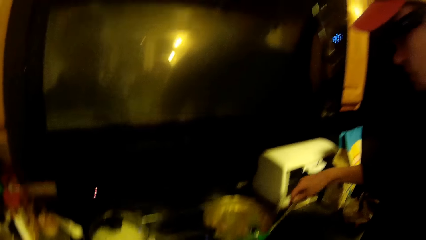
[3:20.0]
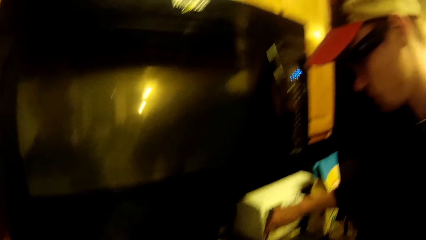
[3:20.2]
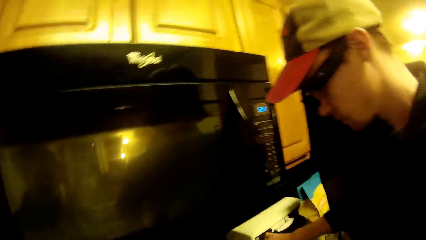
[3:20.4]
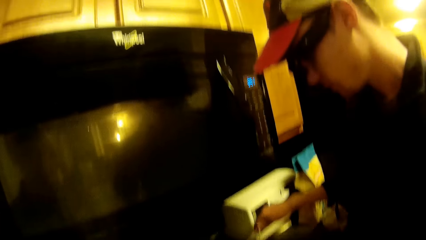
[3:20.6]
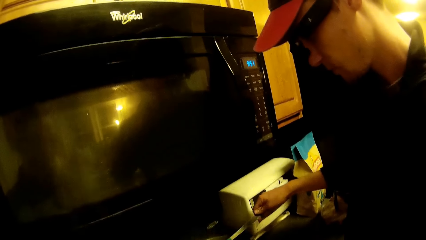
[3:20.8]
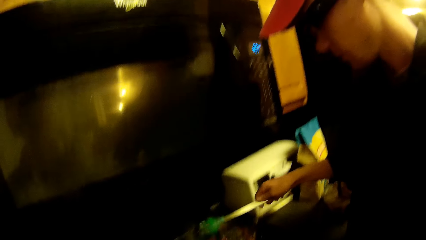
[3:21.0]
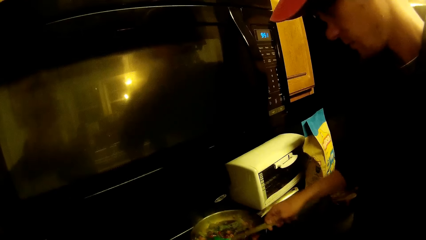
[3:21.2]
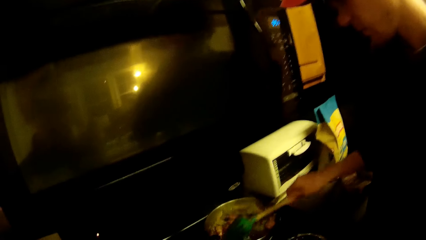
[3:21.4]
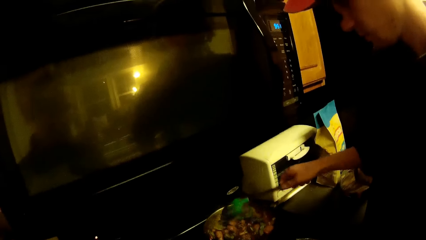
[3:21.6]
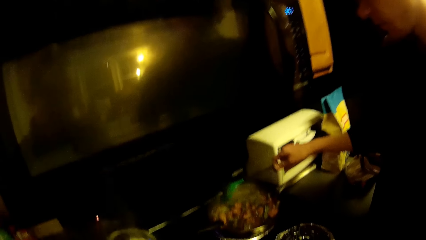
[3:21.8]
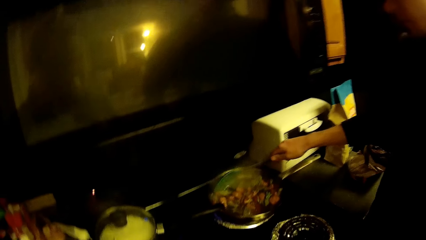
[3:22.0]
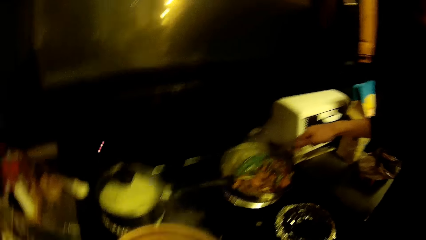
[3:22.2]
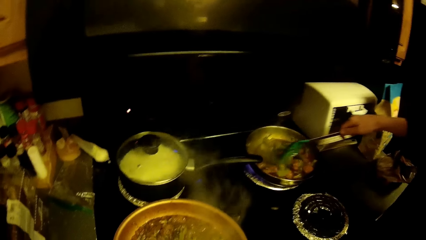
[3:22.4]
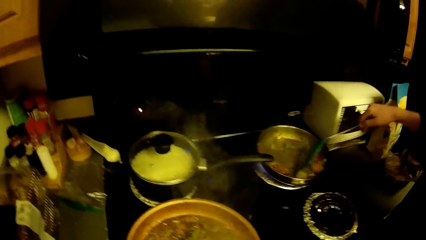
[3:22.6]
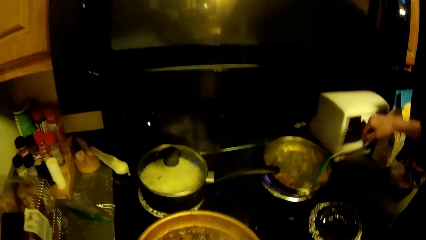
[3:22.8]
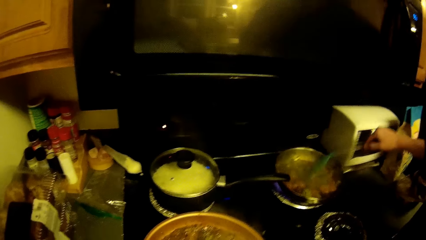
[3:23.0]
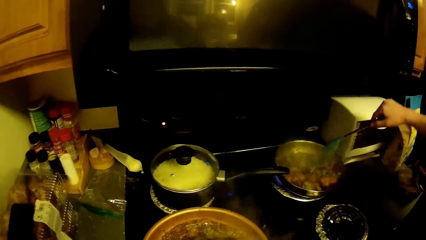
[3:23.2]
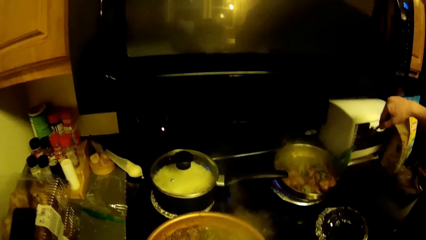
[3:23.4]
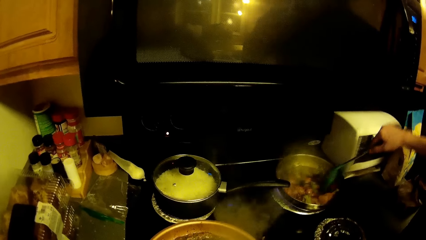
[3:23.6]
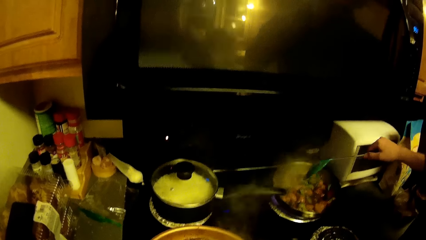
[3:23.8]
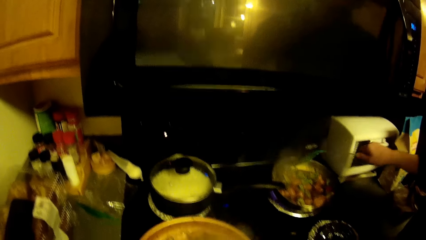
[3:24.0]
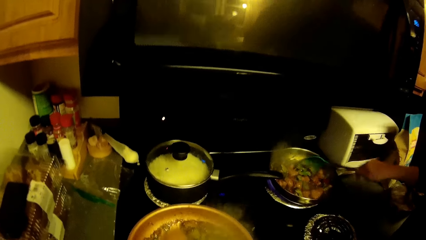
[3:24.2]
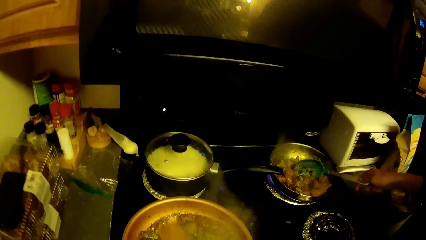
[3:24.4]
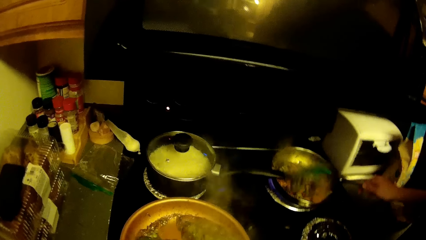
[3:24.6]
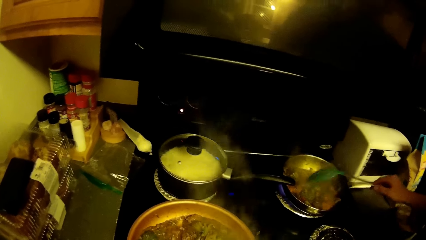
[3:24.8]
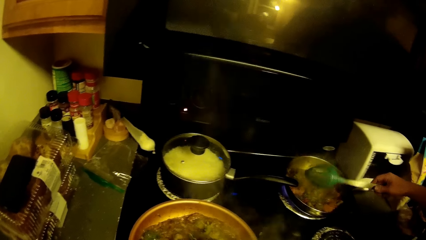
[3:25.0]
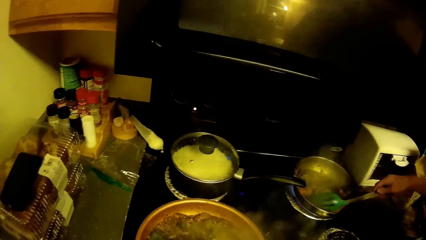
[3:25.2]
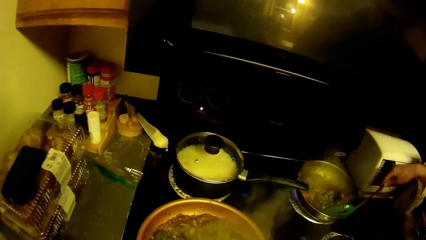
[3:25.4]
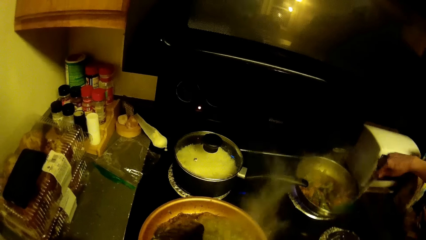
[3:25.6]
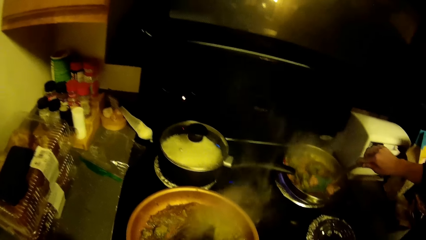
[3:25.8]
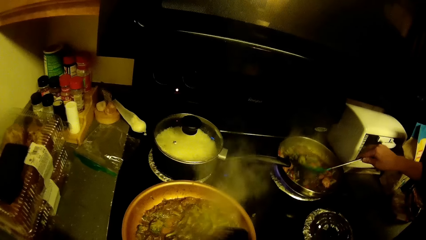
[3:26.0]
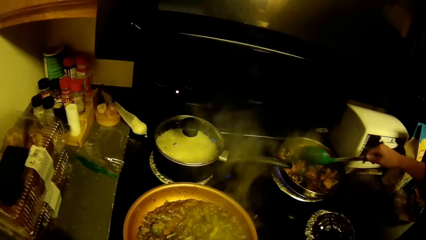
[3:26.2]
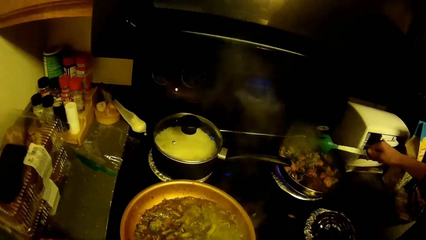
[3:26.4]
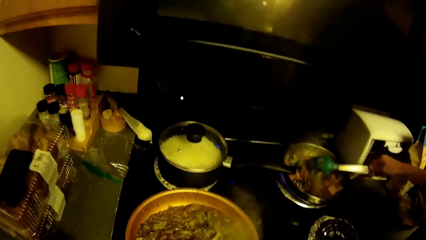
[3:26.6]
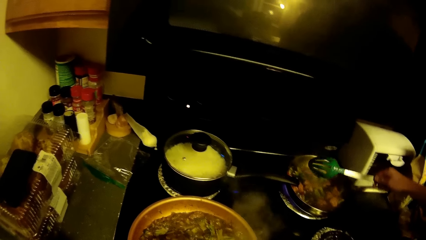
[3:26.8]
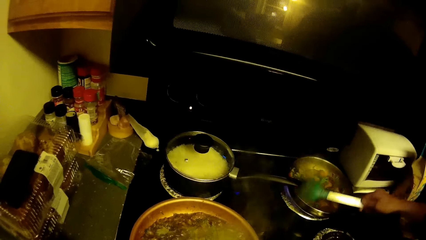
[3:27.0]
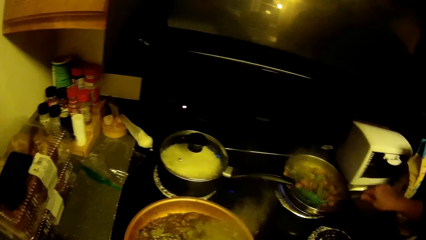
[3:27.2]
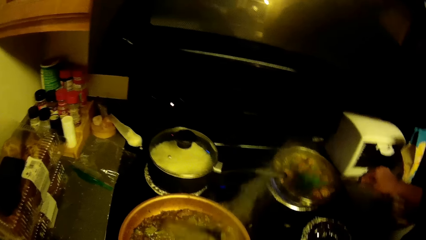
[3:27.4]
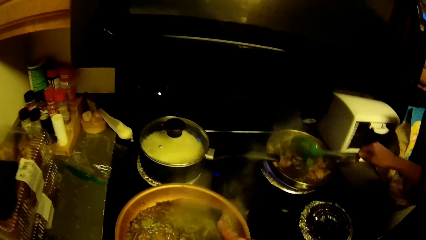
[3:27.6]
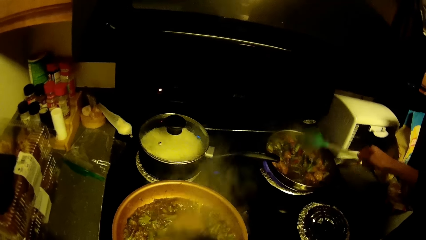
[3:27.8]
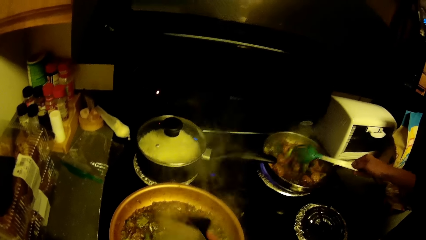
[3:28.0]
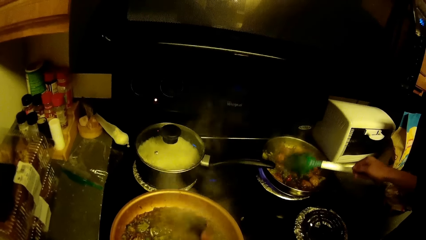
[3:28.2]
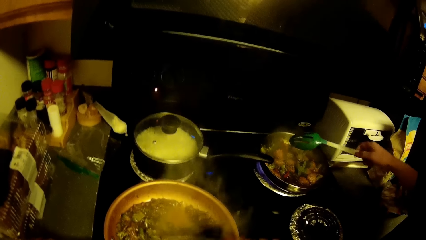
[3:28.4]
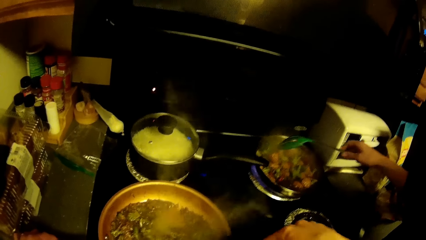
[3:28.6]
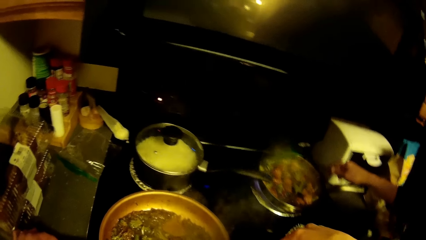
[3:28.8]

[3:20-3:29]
The camera wearer looks around. A person cooks.

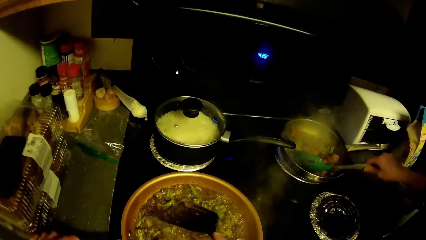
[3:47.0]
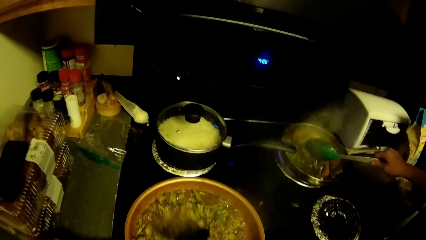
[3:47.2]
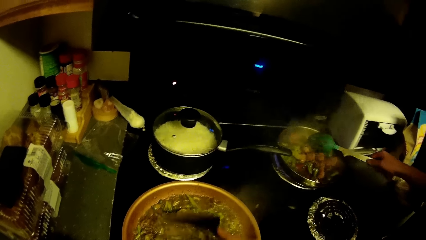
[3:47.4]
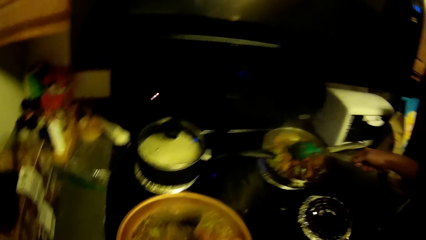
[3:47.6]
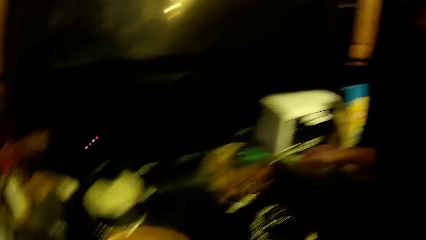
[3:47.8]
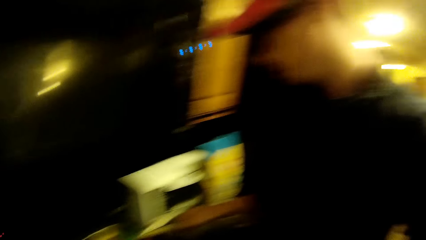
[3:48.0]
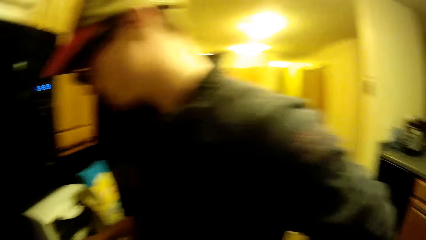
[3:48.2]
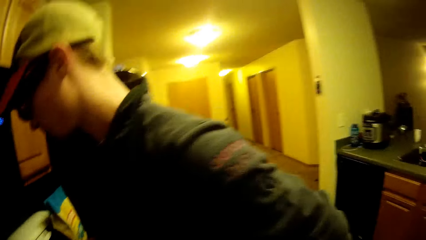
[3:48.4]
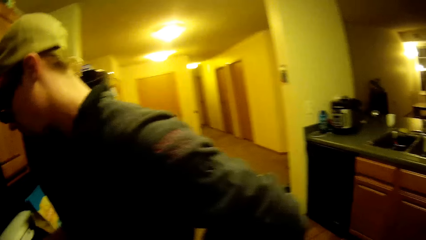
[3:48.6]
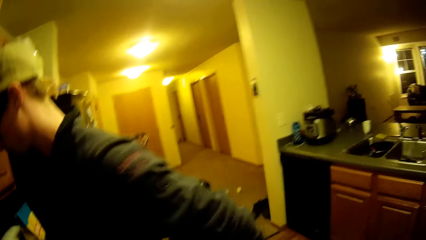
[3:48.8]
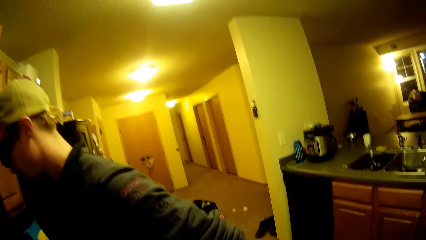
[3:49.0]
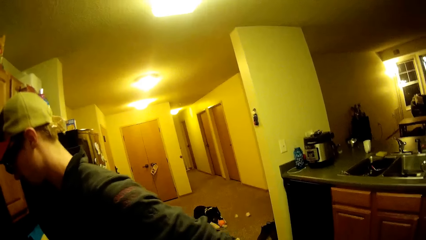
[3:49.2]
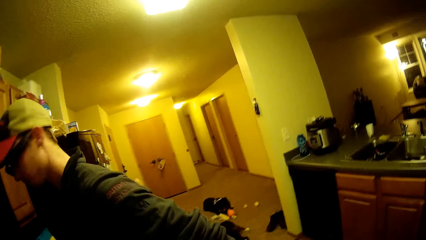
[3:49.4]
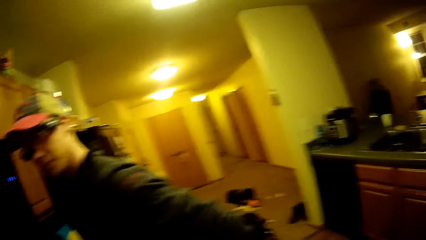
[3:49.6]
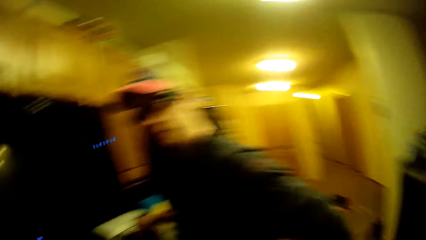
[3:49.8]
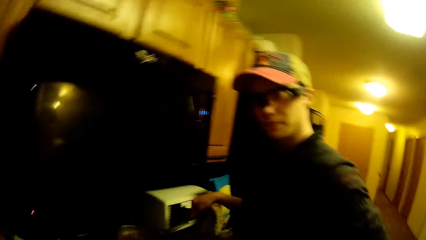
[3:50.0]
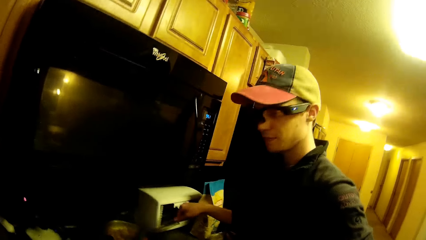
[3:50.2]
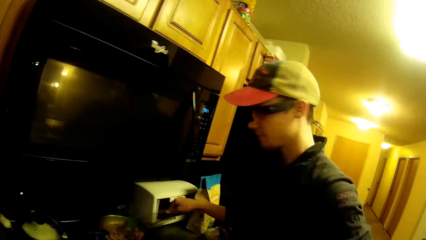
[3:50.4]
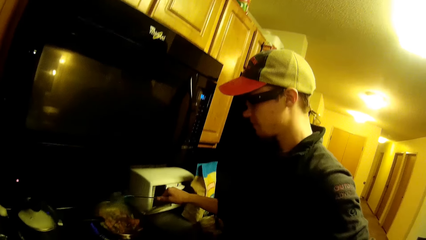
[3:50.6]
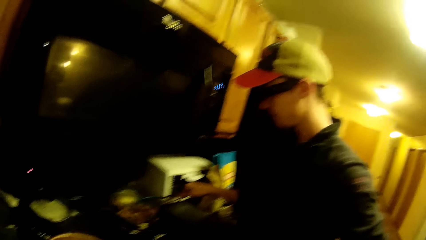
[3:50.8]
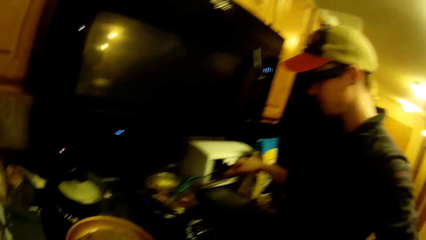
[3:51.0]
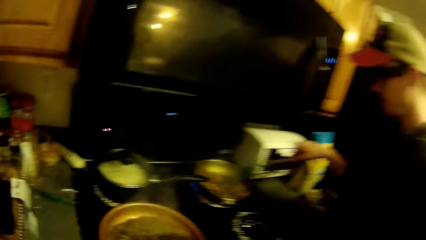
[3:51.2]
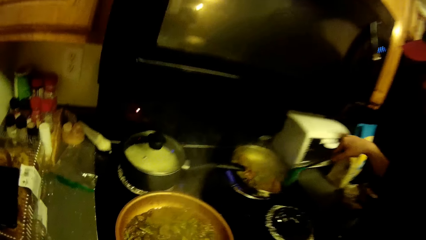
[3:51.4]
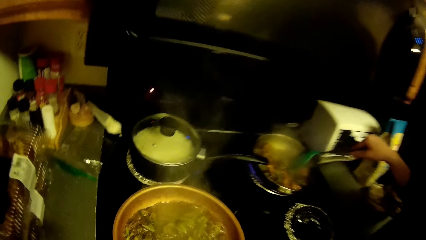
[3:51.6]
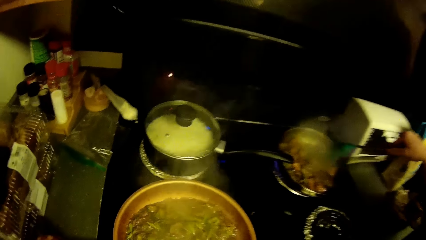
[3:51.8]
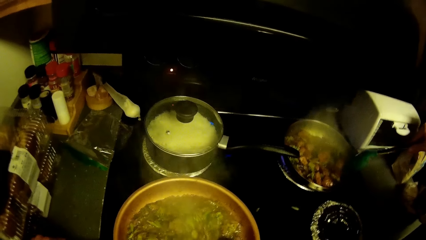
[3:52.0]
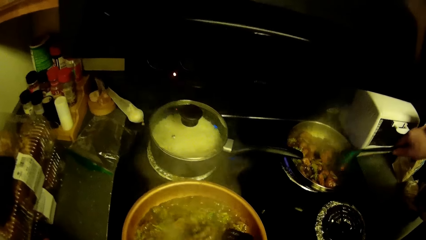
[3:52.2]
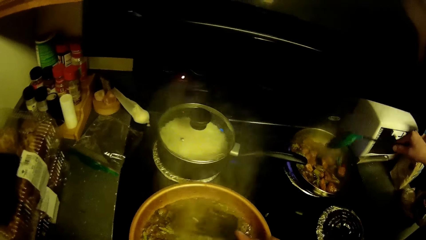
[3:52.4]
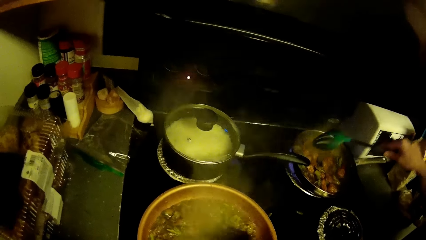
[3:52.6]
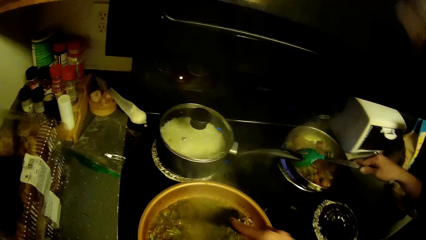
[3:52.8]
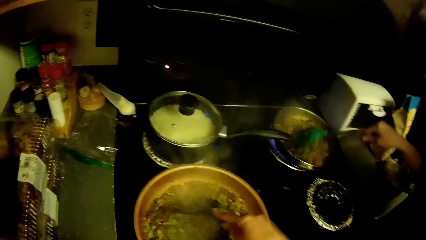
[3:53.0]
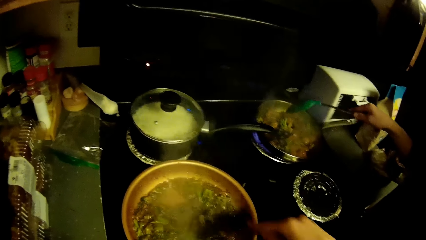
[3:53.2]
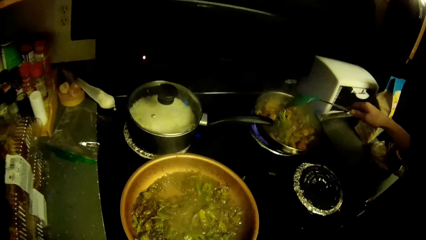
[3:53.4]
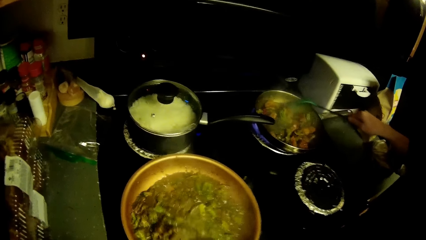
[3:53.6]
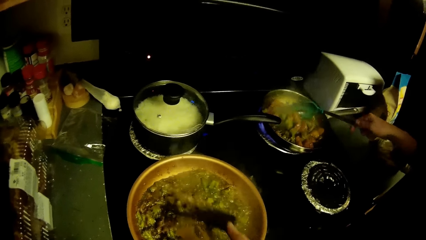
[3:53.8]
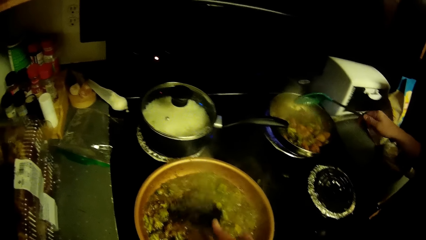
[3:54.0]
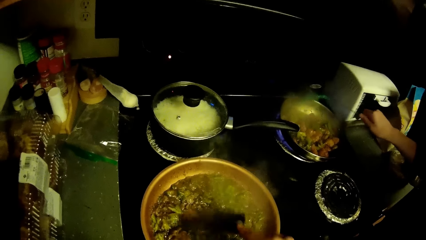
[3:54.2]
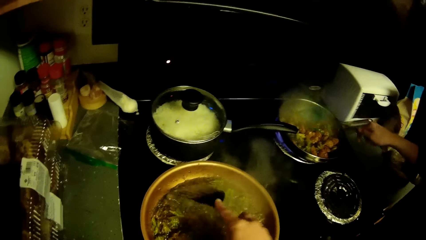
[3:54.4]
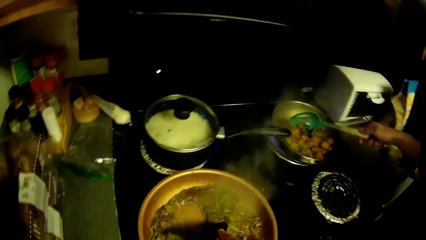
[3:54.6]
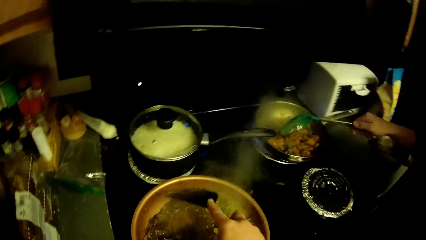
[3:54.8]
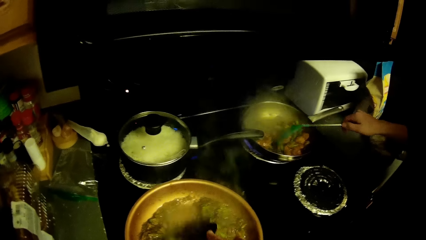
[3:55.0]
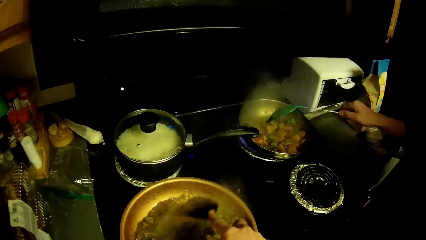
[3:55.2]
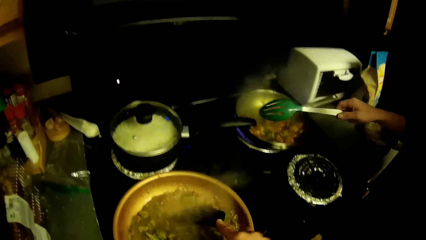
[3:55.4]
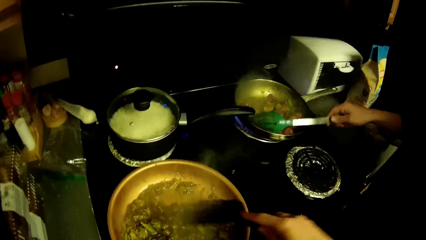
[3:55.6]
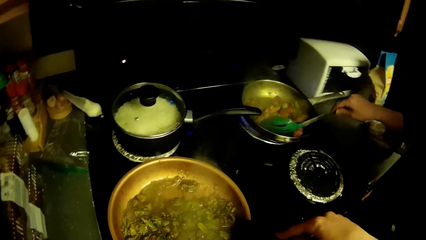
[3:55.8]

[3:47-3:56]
The camera wearer looks around the kitchen. They look at a person. The person cooks.
